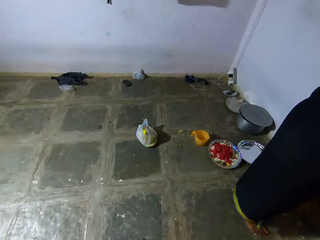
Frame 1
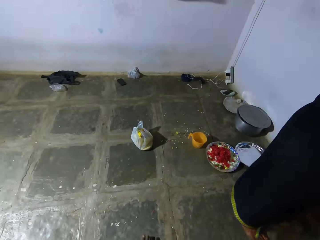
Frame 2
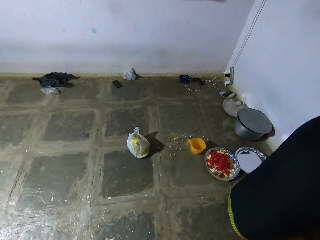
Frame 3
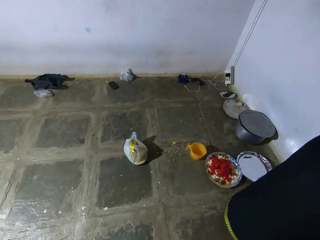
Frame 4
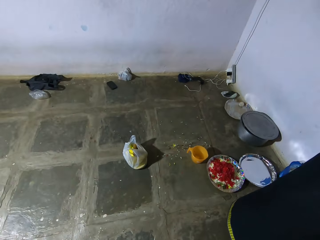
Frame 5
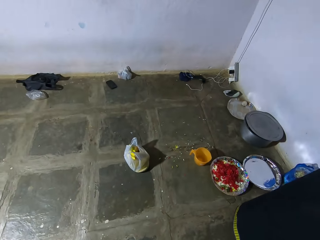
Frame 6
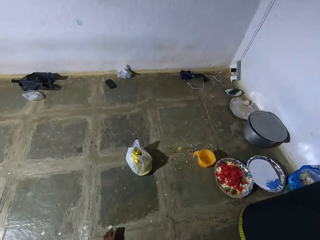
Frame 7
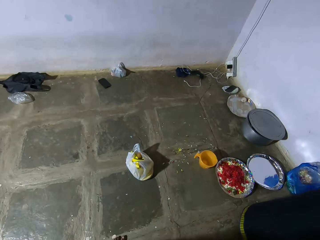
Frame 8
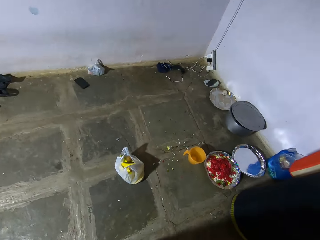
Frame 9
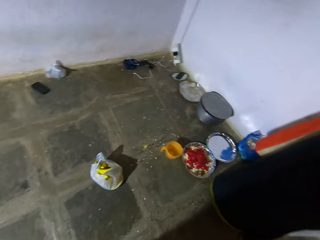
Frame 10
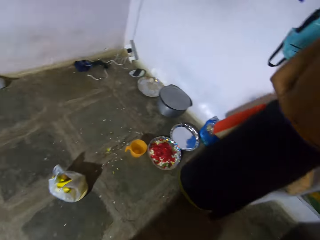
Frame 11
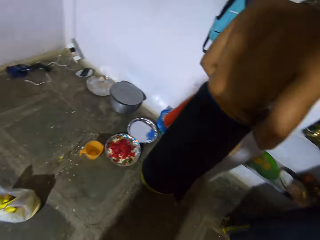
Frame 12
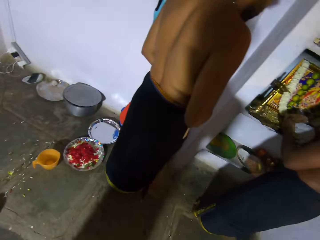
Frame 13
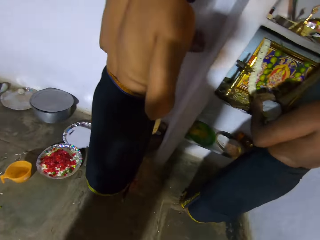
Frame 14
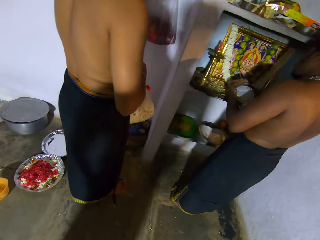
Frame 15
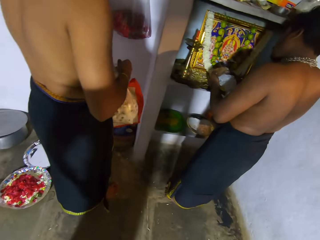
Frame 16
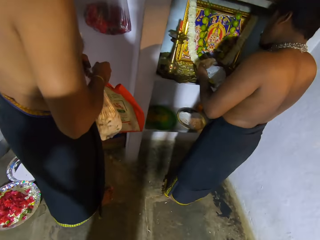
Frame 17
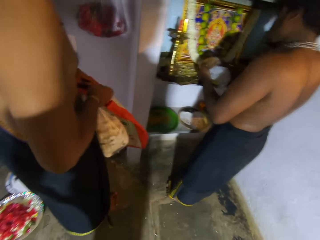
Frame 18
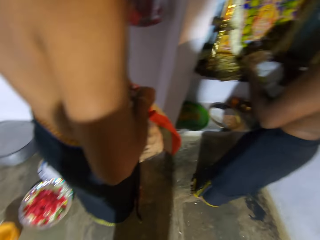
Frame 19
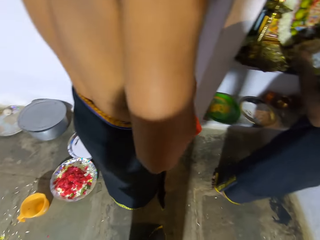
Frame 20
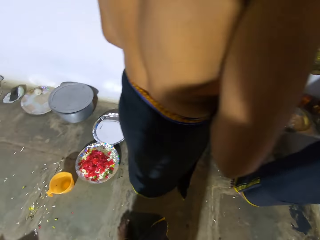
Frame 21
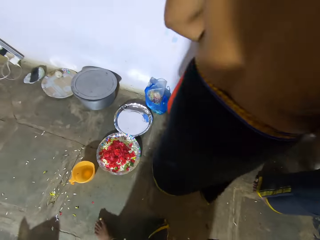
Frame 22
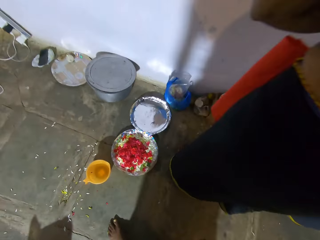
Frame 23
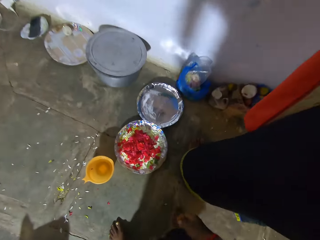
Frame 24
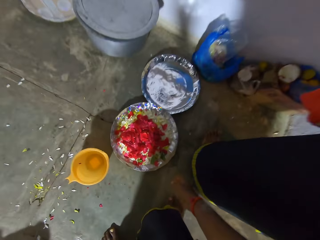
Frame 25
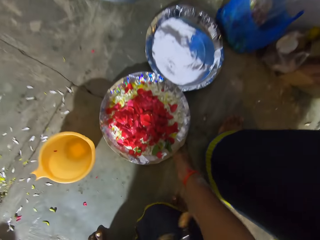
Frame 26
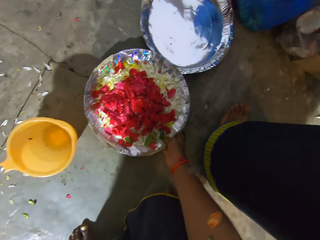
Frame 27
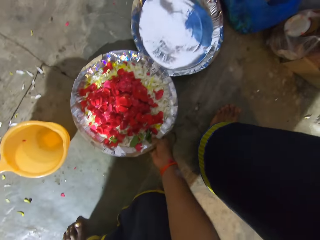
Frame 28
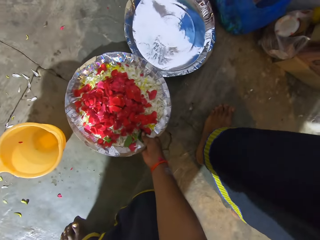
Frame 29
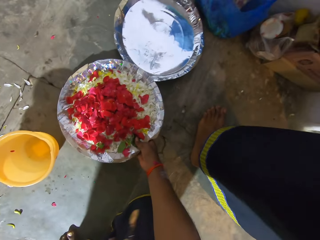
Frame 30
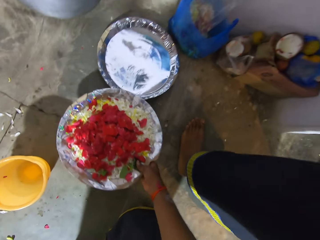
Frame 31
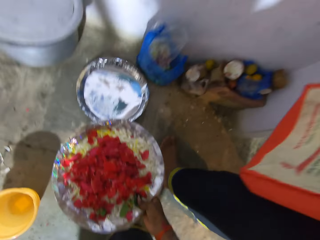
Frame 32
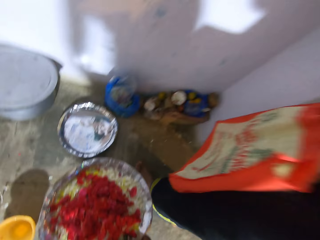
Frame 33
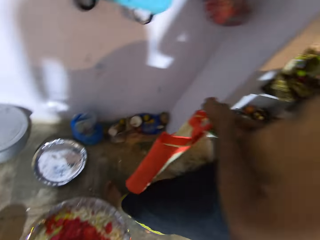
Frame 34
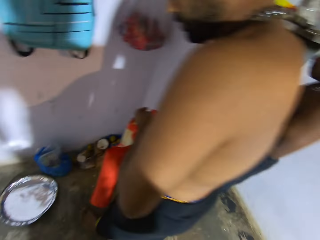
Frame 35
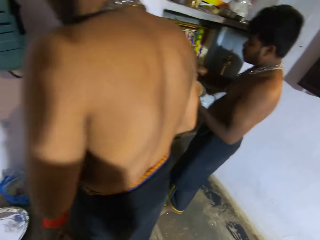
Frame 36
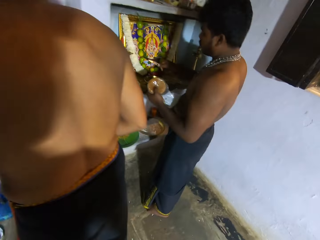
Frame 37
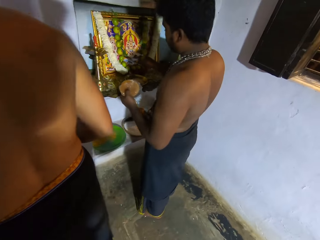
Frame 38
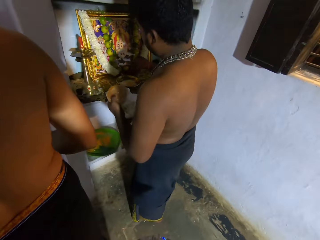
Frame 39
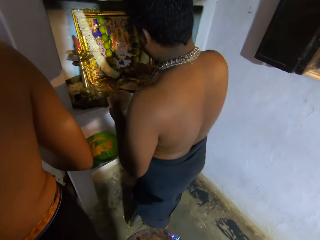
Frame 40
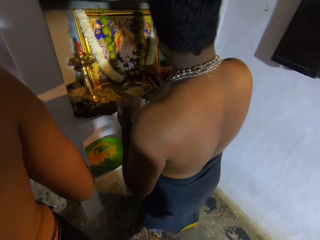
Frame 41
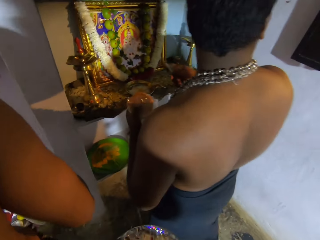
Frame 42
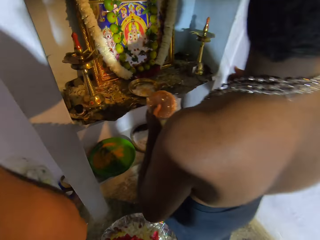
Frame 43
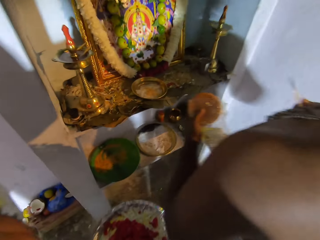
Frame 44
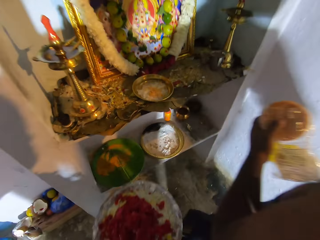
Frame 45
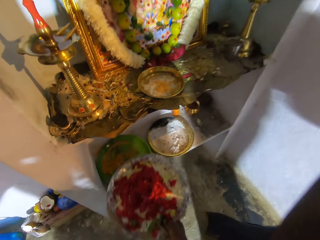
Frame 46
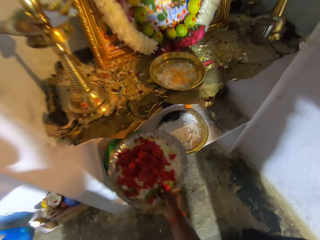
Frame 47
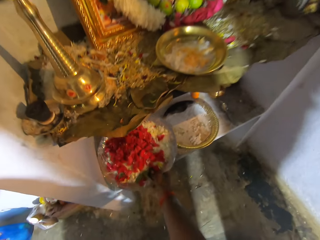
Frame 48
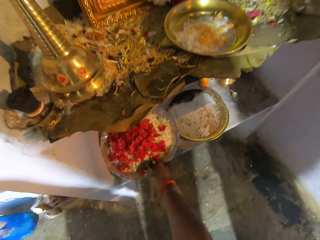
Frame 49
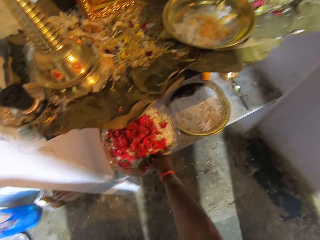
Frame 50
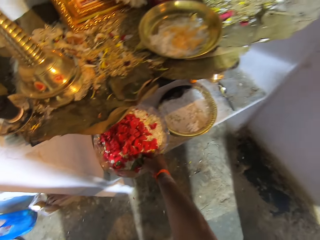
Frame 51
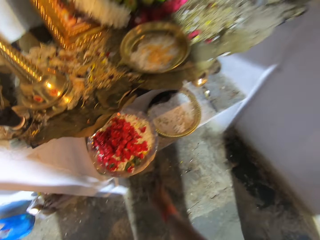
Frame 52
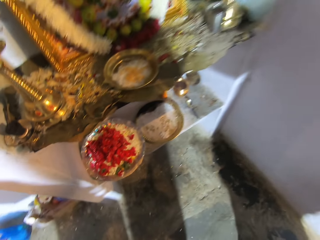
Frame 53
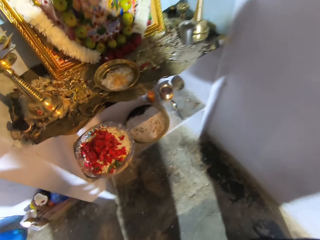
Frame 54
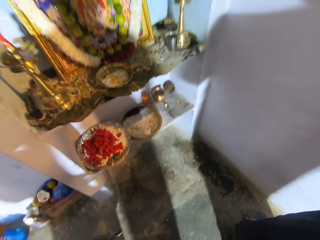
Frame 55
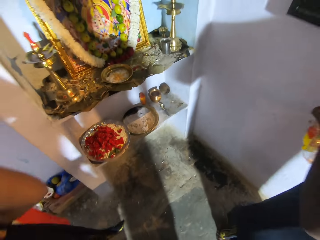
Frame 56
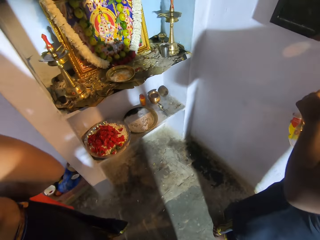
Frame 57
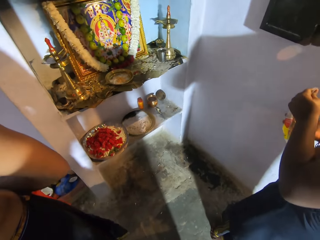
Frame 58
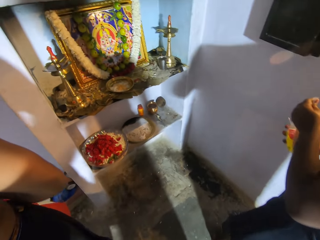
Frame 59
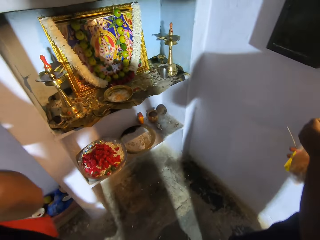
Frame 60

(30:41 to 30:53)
The camera wearer walks around. They bend and pick a plate. They walk around. They look at a person. They place the plate on the shelf. They pick a tray.

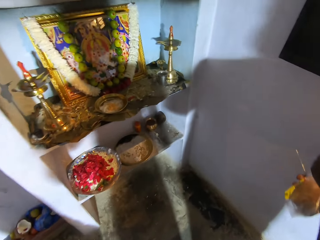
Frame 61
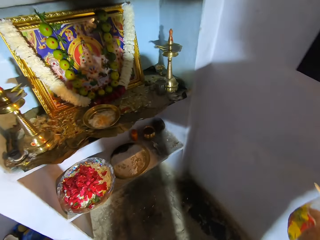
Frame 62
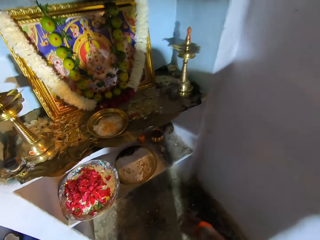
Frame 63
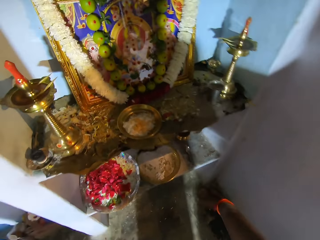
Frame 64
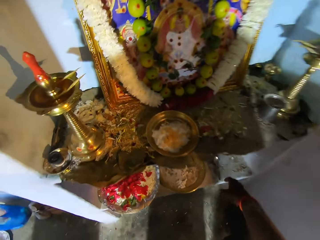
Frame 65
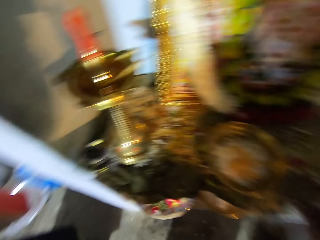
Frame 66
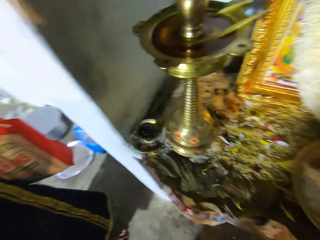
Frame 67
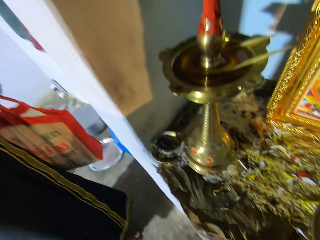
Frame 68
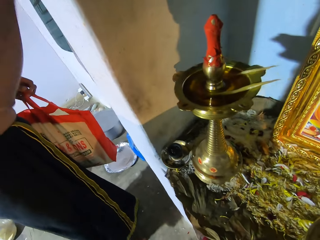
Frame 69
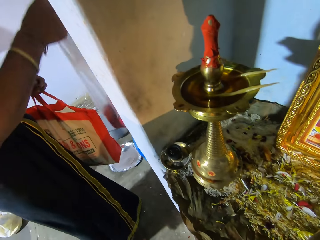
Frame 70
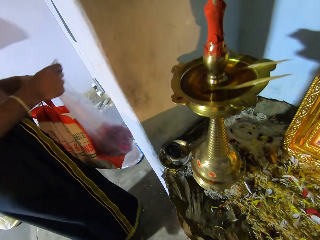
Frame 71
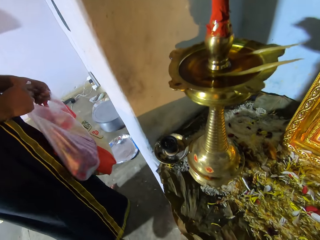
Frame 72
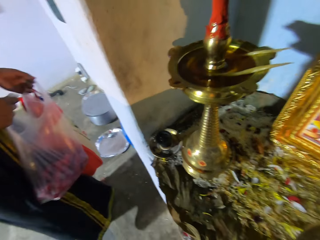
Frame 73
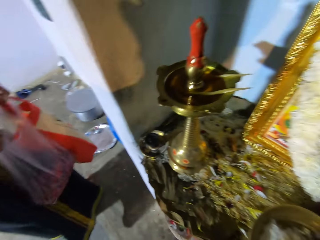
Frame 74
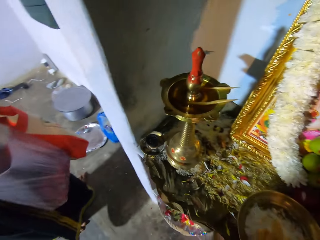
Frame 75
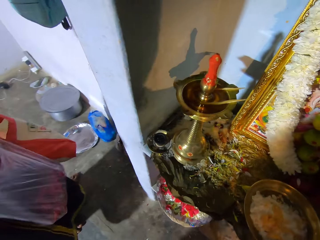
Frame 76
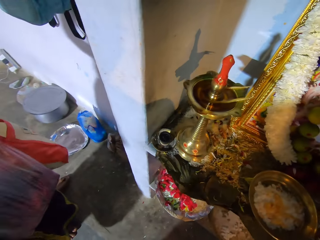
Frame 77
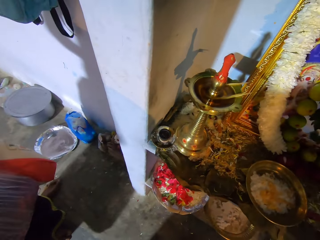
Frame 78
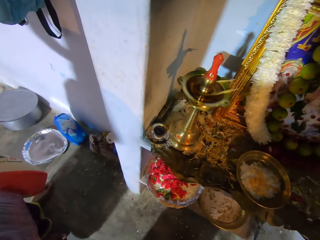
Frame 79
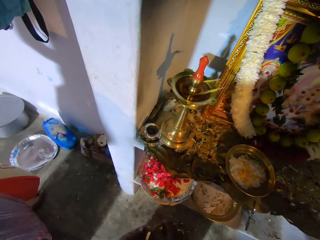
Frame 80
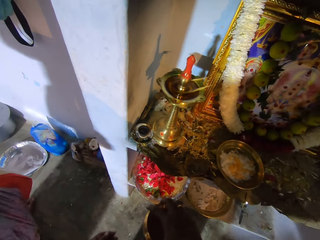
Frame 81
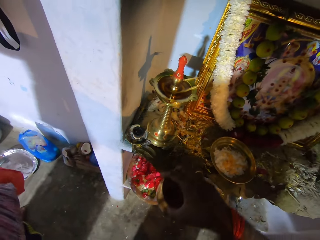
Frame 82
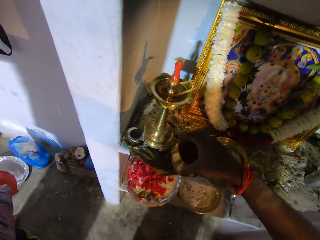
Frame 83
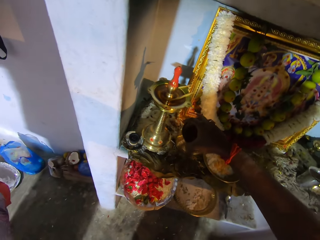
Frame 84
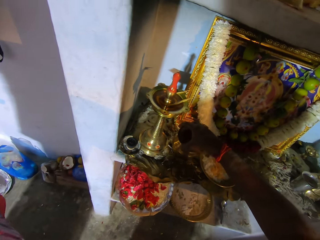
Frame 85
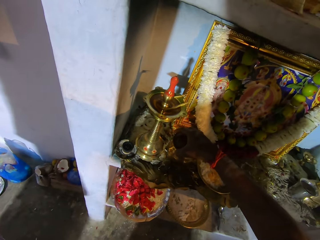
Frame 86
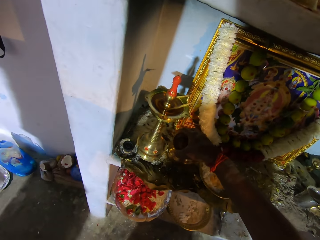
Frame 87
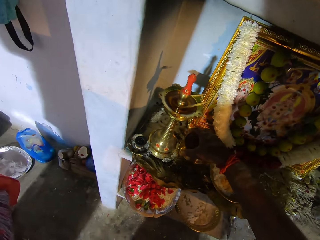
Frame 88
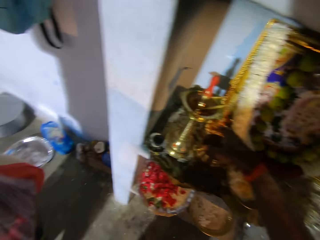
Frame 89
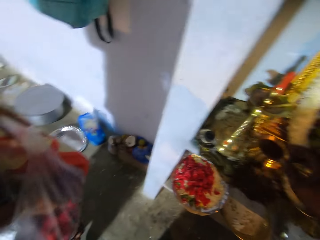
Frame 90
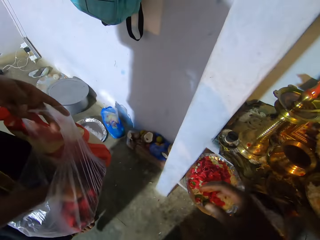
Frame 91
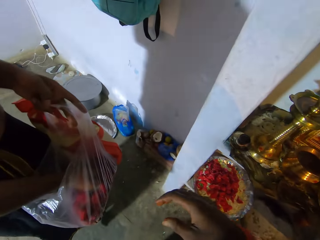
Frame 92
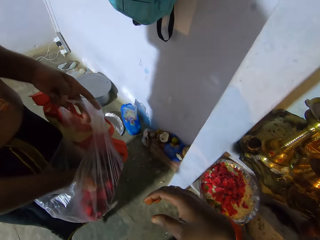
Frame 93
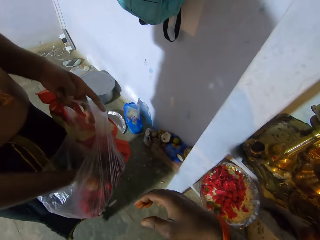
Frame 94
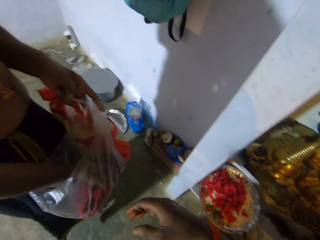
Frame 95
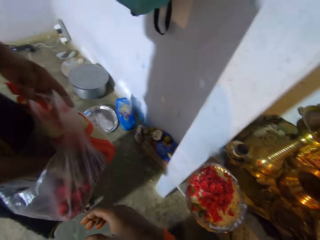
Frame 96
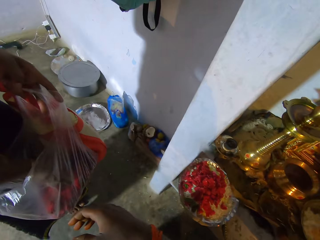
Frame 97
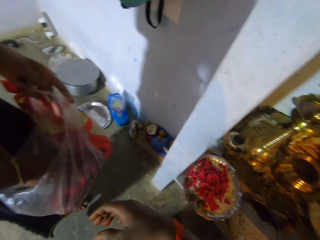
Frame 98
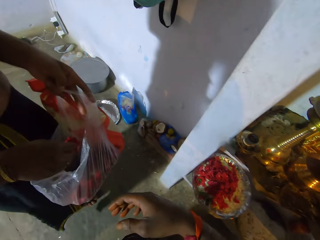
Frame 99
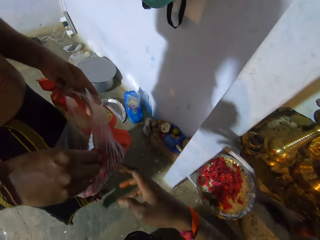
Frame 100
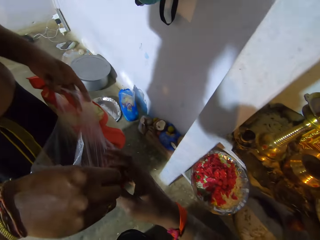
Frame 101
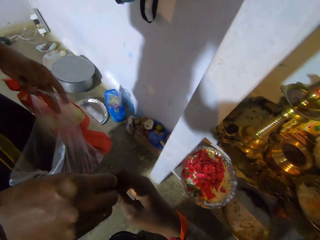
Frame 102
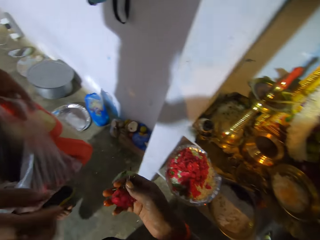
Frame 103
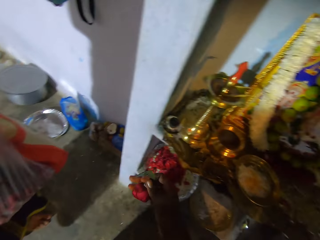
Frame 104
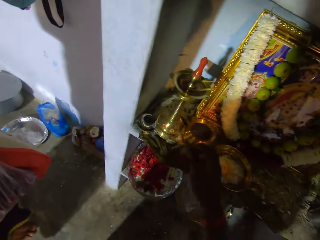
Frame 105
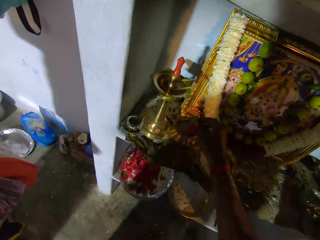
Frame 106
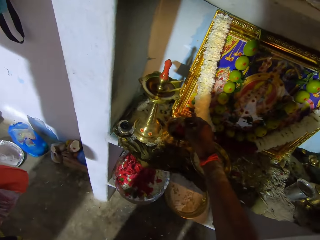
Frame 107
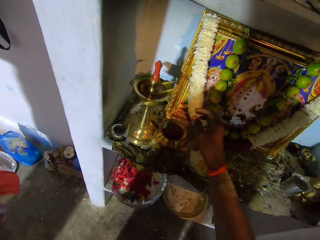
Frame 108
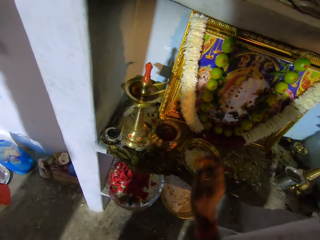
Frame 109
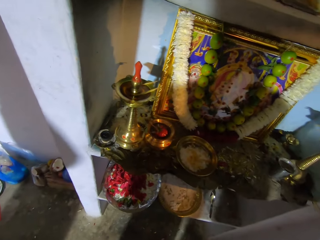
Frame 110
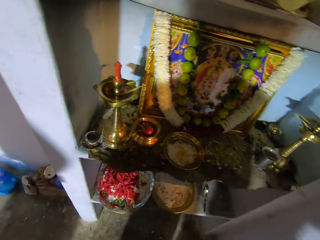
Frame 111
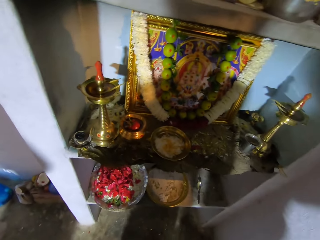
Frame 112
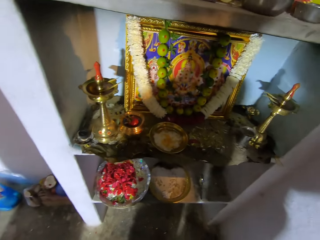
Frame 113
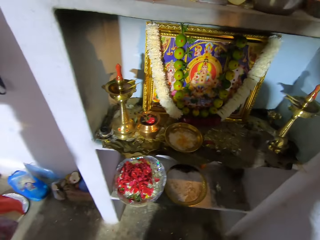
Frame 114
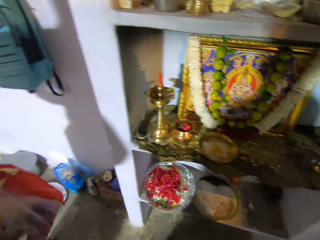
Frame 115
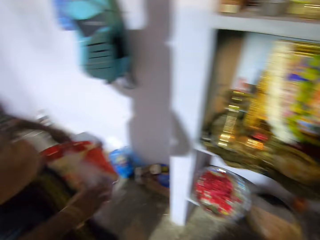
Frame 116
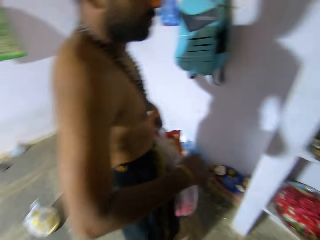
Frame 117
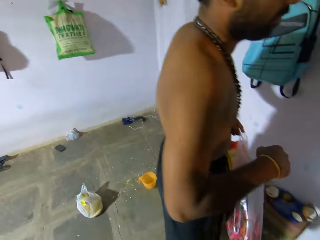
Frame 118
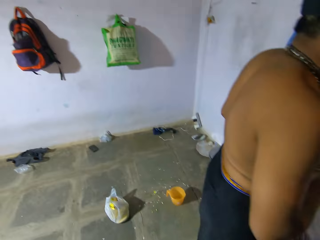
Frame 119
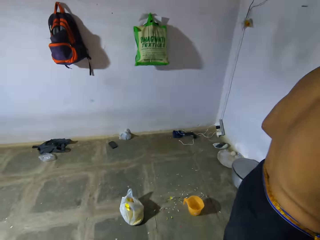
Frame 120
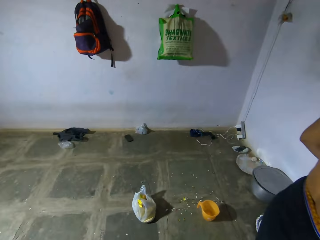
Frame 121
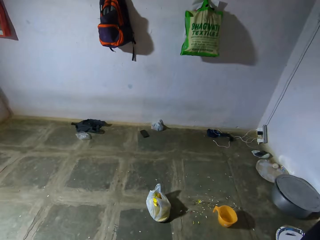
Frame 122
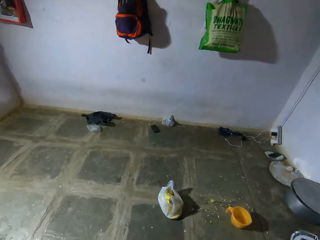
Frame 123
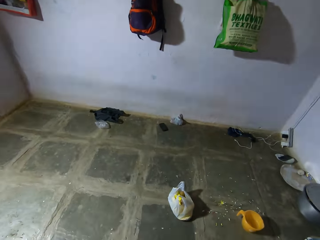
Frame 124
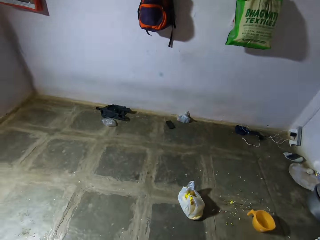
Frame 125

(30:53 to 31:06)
The camera wearer looks around. They pick a metallic bowl on the shelf. A man interacts with the camera wearer. The man gives the camera wearer something. The camera wearer looks around. They place something in the metallic bowl. They turn around.
